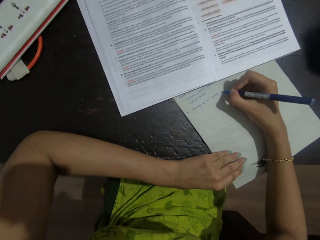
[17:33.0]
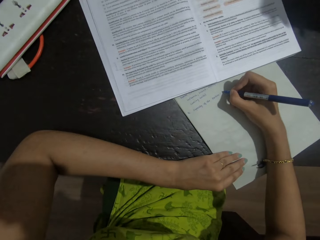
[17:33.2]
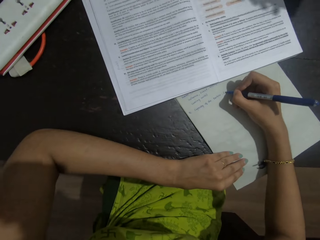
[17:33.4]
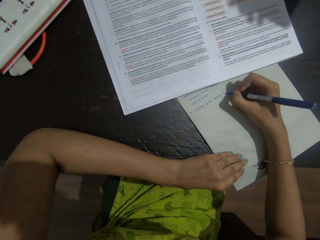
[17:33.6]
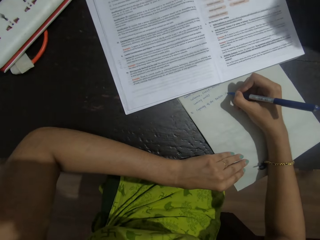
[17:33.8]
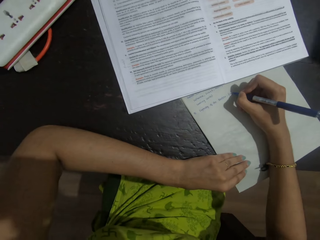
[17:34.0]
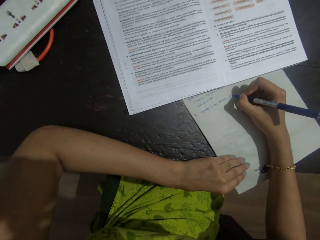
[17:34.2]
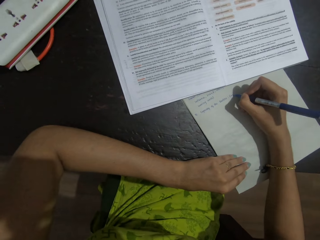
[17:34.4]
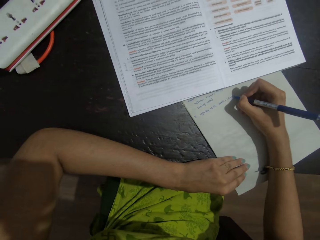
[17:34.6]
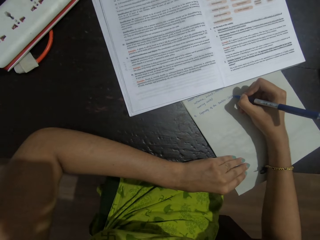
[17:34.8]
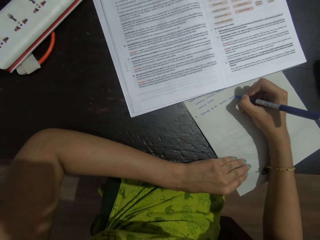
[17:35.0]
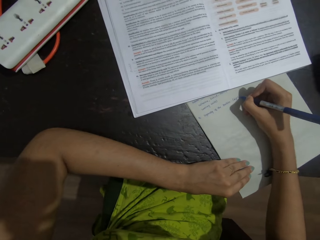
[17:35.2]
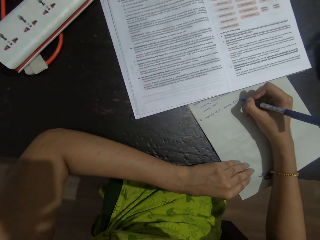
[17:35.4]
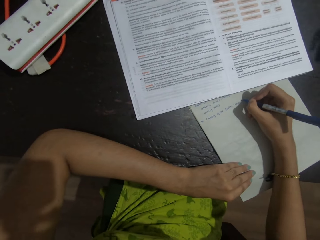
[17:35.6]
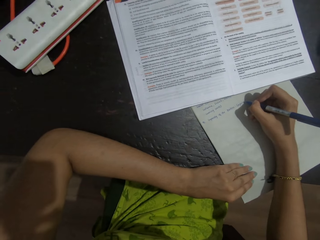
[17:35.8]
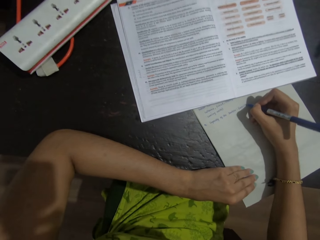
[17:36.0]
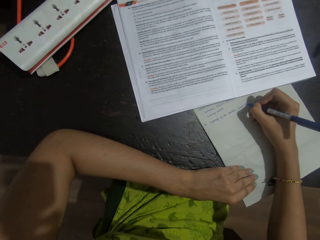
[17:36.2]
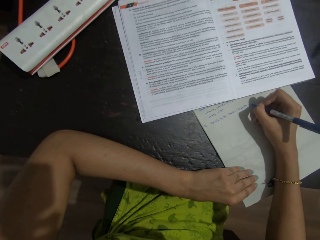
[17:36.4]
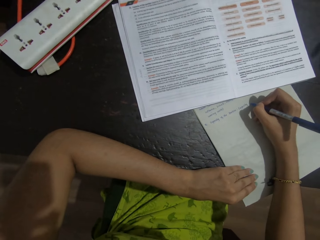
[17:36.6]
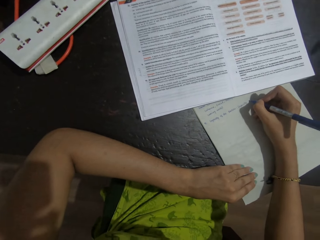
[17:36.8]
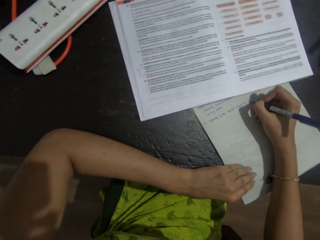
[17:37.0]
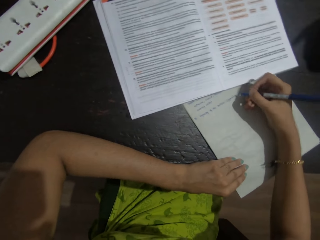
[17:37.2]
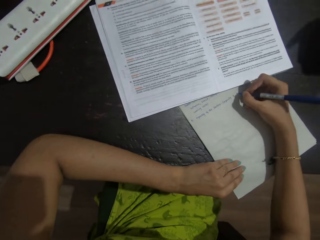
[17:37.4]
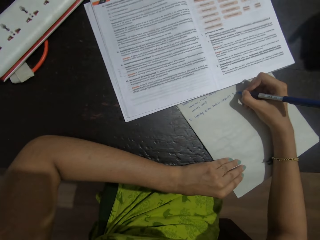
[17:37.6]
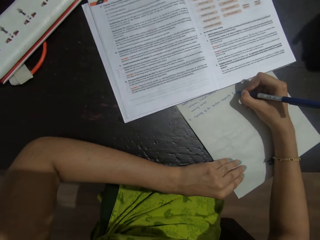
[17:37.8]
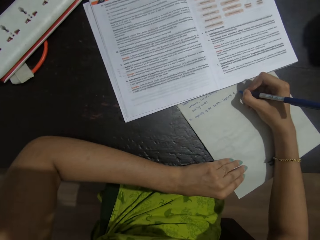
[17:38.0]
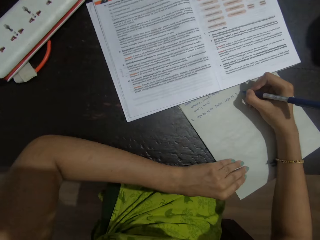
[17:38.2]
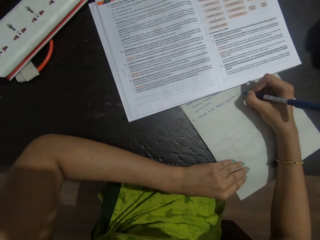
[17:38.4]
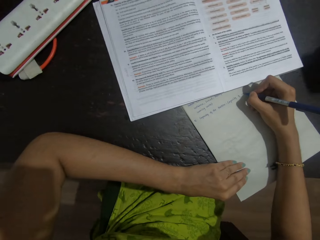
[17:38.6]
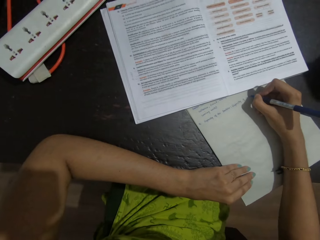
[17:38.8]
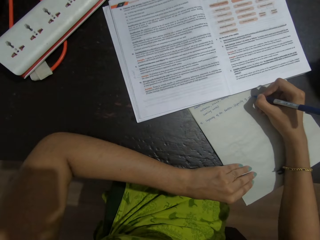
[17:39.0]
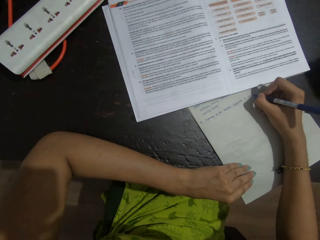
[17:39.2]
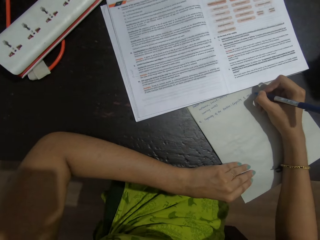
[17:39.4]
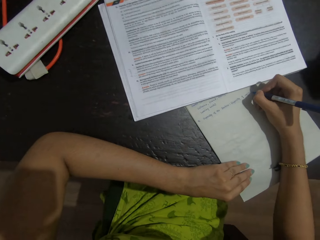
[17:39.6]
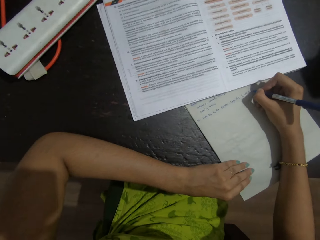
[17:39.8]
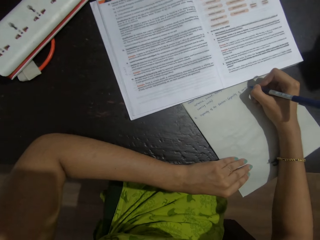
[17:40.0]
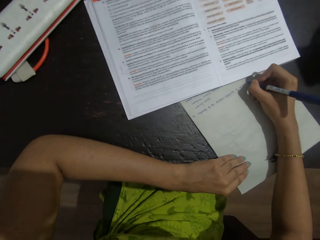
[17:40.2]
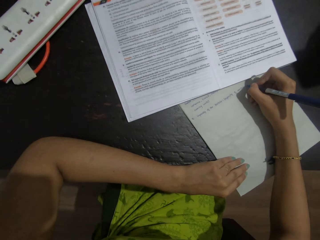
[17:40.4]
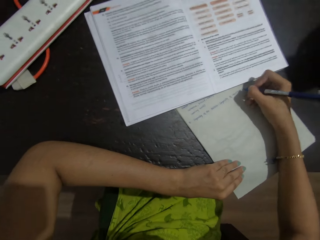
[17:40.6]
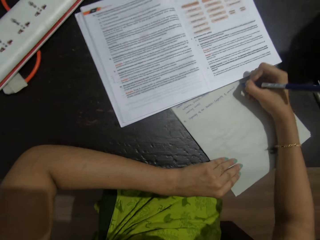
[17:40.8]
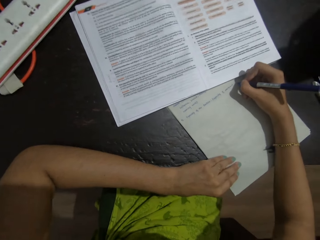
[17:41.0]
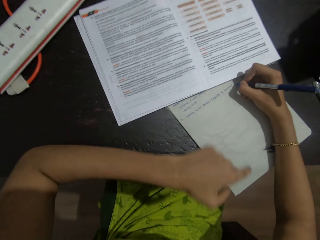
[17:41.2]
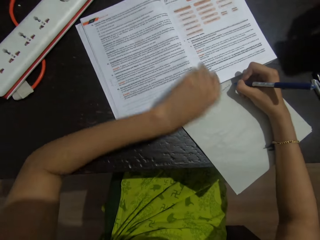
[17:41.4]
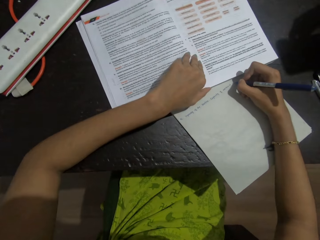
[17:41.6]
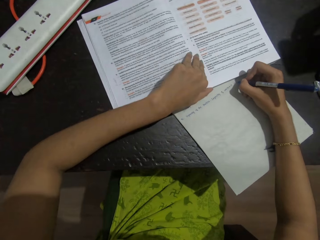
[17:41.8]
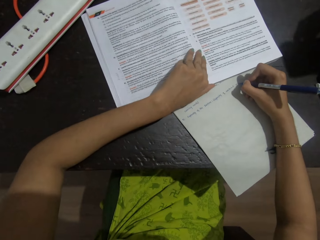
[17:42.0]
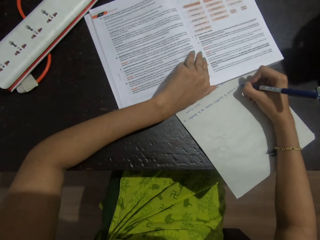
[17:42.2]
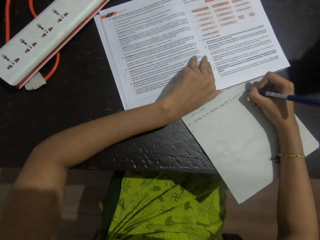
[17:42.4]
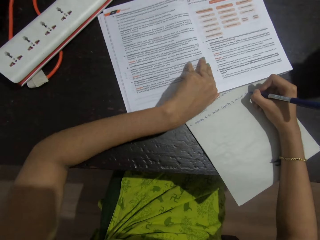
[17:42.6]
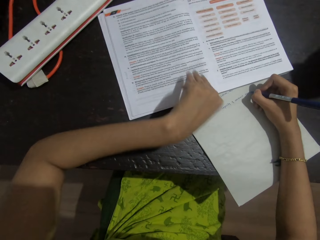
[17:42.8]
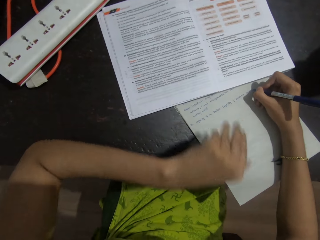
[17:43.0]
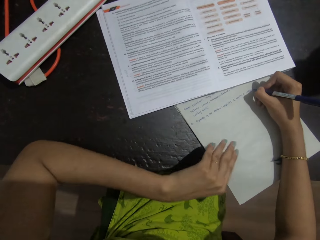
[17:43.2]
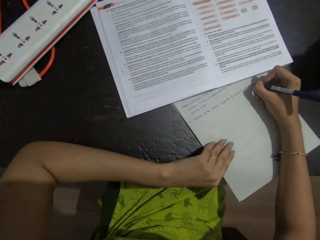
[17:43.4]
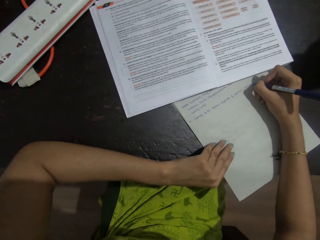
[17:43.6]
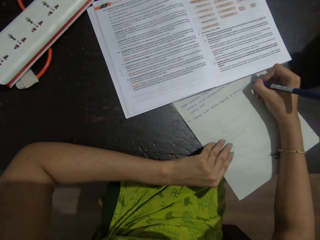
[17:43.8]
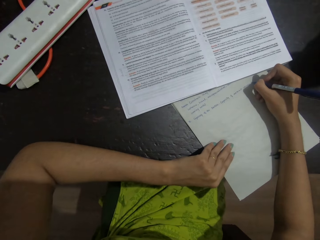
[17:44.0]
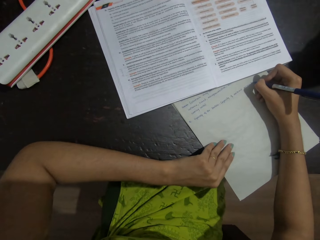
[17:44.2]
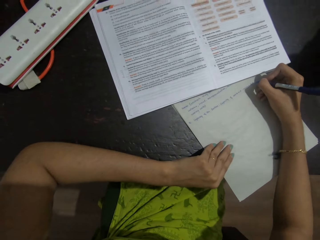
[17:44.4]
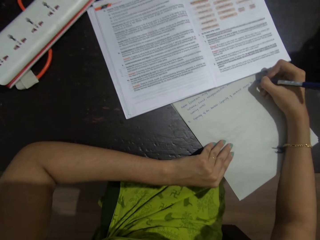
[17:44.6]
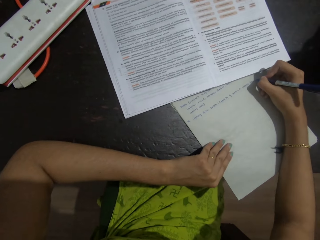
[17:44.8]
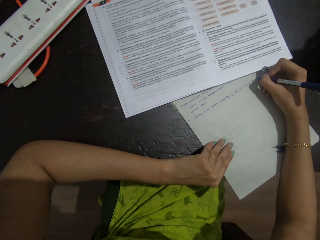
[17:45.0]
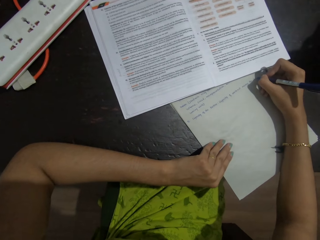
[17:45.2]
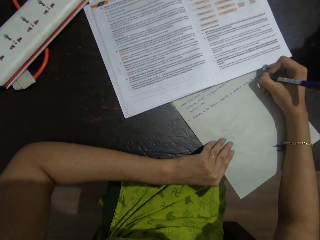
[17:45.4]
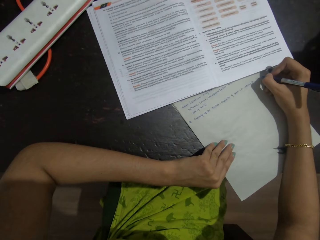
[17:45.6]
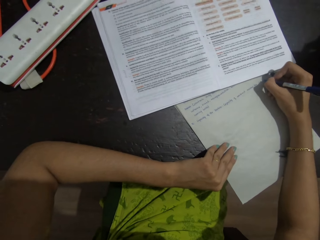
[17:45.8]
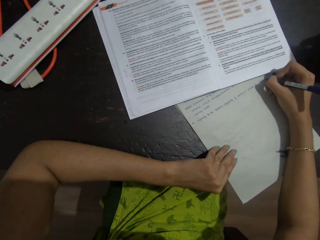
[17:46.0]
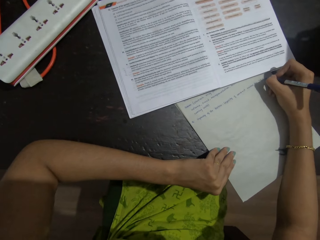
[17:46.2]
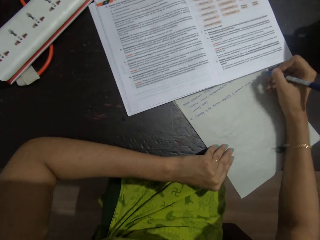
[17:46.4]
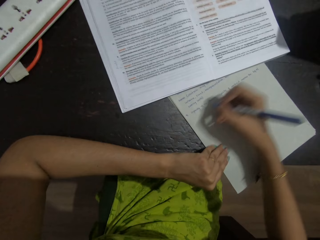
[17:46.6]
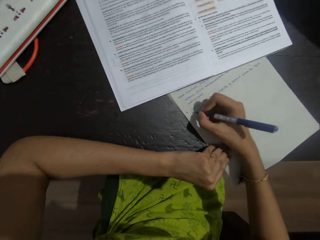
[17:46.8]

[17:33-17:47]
The camera wearer writes on a paper with a pen. She moves her hand on the paper. She writes on the paper with the pen. She places her left hand on a book. She pushes the book on a table. She places her left hand on the paper. She writes on the paper with the pen. She moves her hand on the paper. She writes on the paper with the pen.

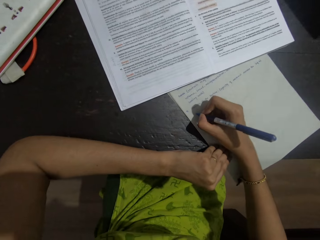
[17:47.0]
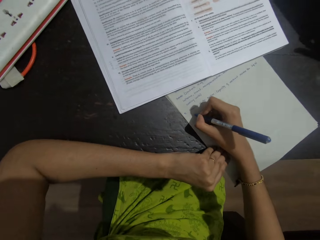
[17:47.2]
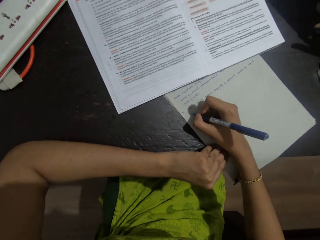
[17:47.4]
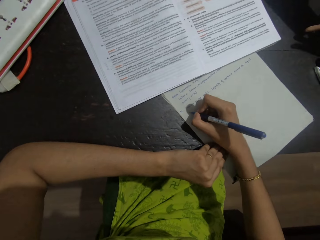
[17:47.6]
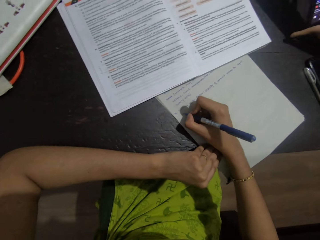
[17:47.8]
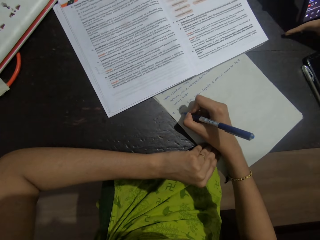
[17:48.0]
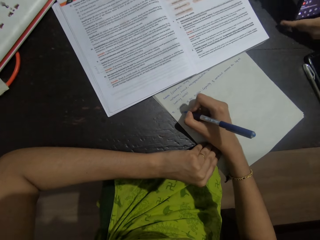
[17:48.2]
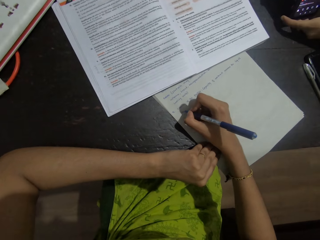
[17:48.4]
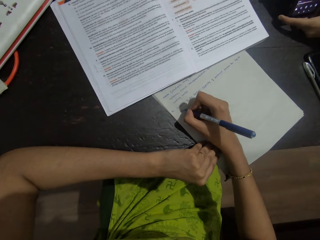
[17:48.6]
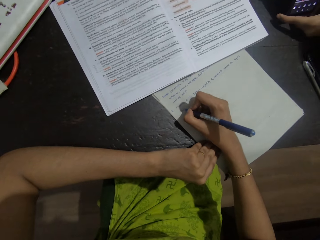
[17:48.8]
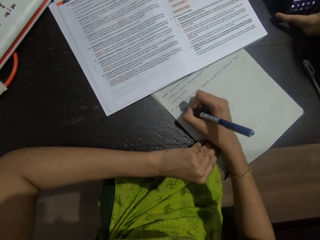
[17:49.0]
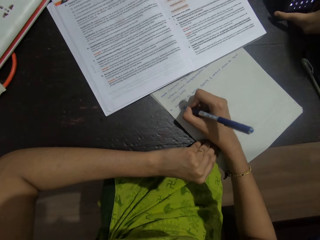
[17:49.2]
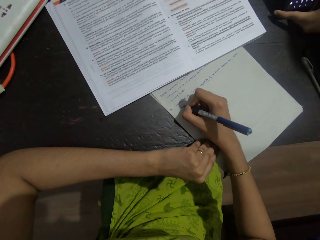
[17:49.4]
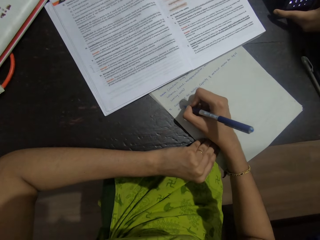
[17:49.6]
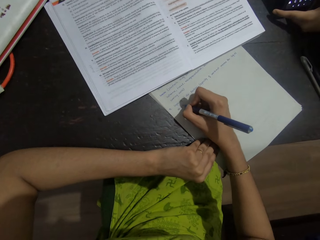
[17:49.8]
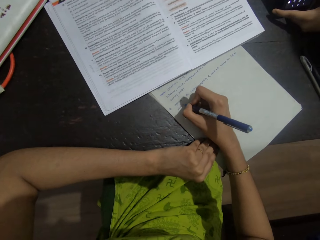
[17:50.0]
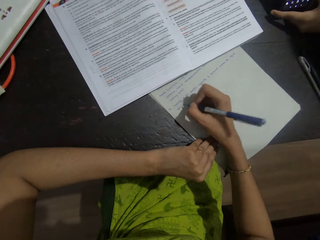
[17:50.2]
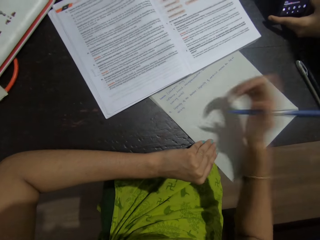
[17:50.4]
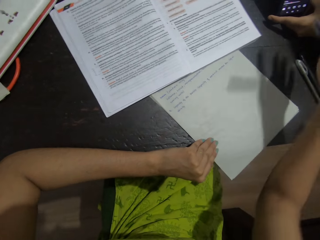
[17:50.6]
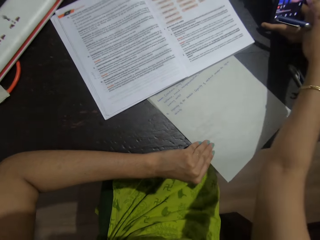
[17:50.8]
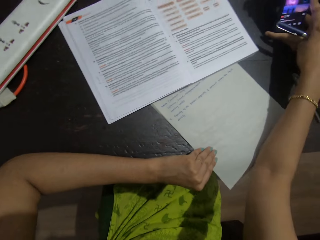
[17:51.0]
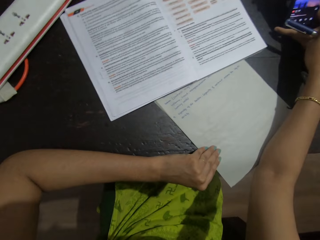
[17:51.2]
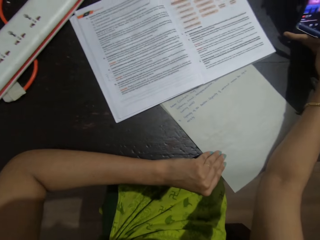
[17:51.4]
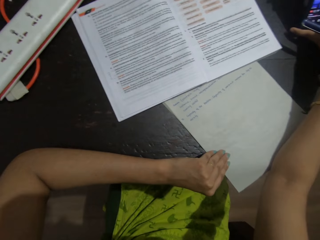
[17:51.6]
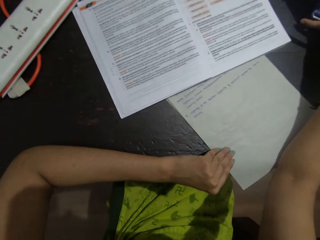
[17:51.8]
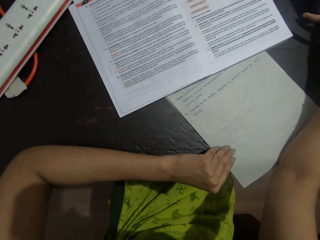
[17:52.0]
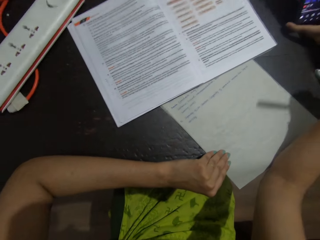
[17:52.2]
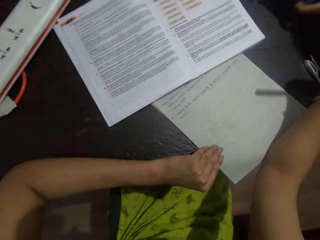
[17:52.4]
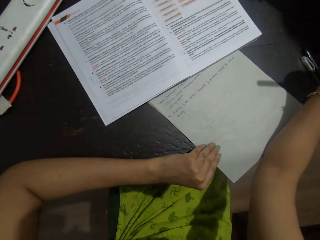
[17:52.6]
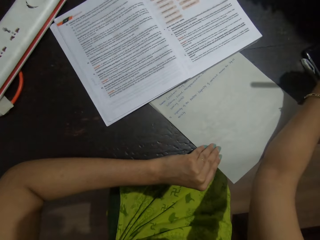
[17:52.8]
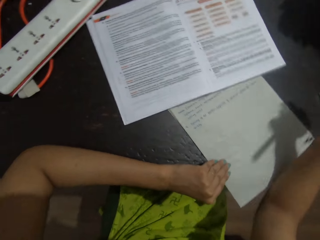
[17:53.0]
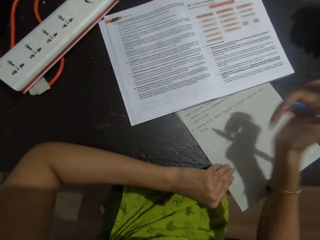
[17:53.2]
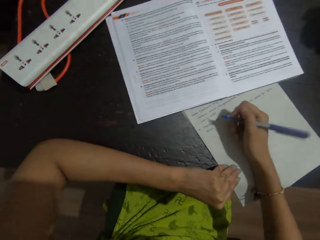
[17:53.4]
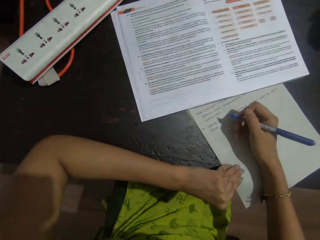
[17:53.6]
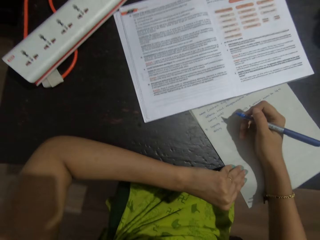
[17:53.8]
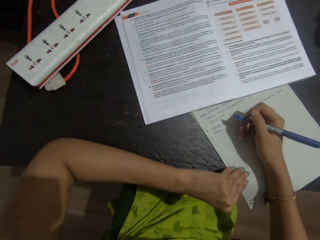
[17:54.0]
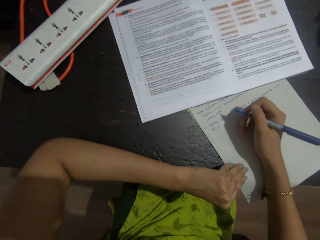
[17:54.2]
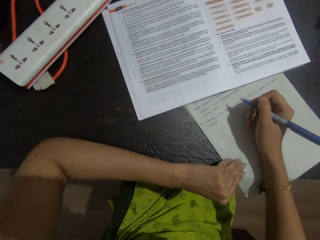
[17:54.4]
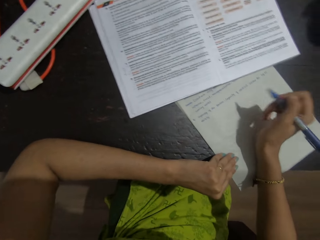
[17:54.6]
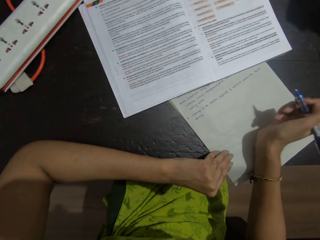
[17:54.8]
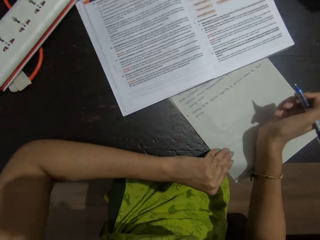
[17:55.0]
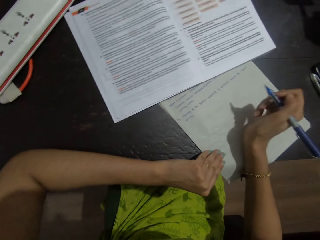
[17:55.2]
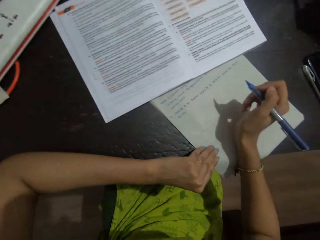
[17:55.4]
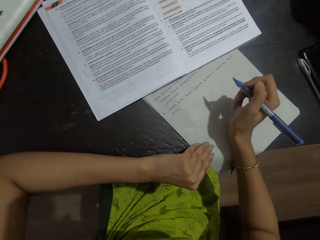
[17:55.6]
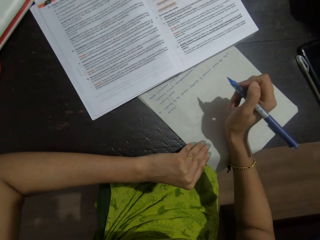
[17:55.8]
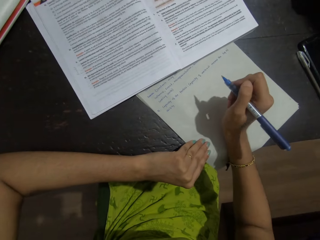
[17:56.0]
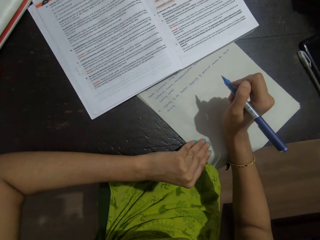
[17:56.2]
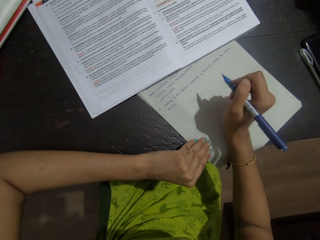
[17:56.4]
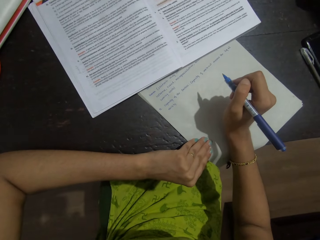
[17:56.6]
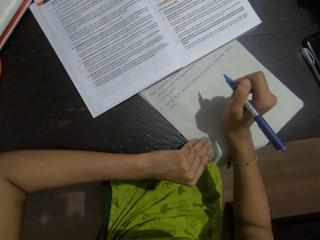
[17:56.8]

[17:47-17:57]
The camera wearer moves her pen to the next line of a paper. She writes on the paper with the pen. She points at a phone screen. She touches the phone. She talks with a person. She places her right hand on the paper. She writes on the paper. She looks at a book on a table. She stops writing. She moves up her right fist. She talks with the person.
